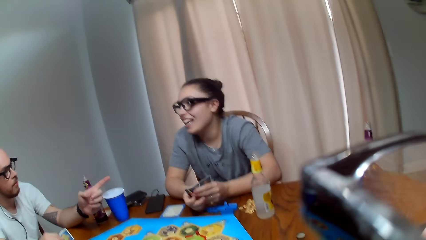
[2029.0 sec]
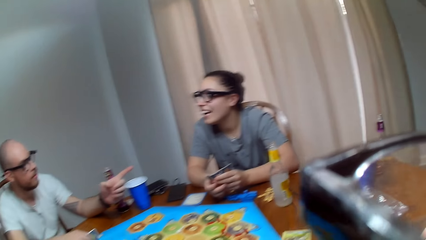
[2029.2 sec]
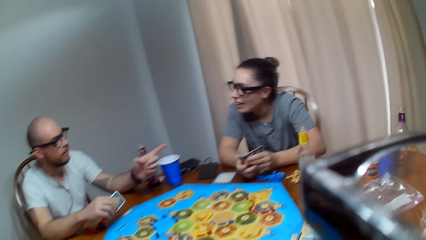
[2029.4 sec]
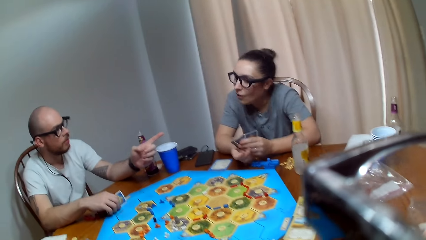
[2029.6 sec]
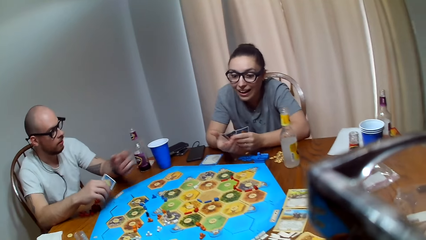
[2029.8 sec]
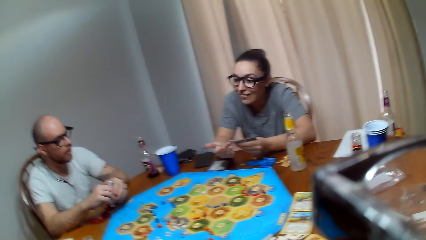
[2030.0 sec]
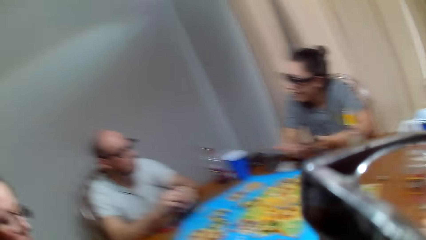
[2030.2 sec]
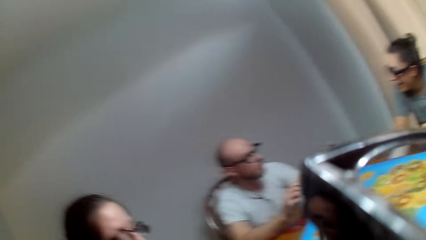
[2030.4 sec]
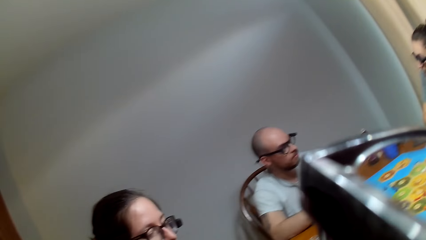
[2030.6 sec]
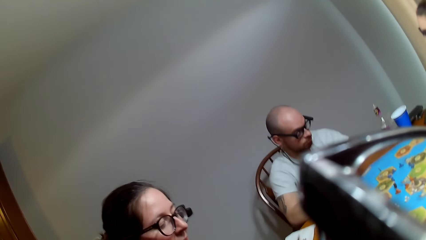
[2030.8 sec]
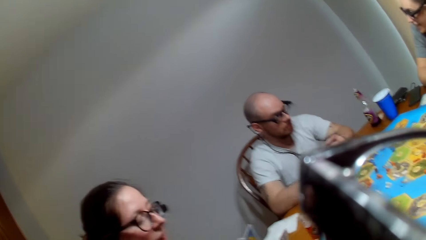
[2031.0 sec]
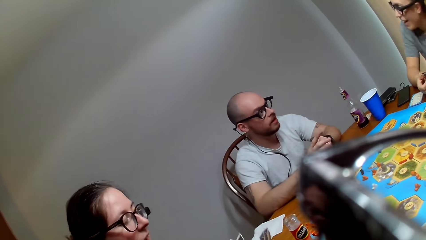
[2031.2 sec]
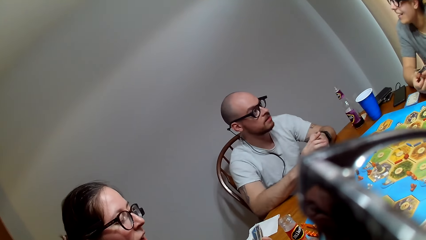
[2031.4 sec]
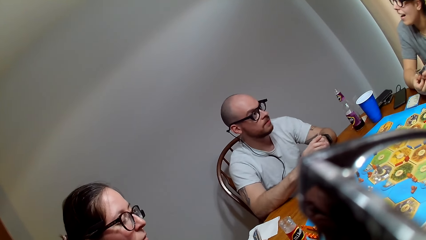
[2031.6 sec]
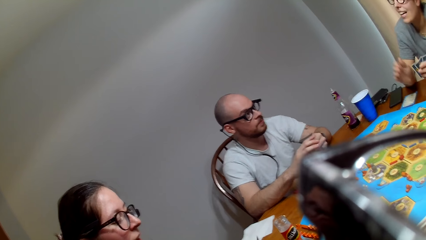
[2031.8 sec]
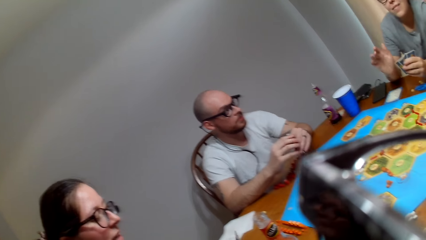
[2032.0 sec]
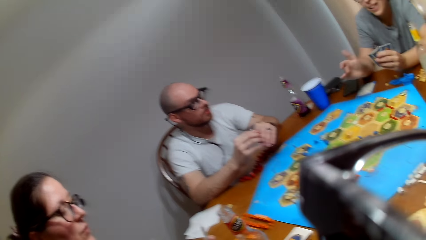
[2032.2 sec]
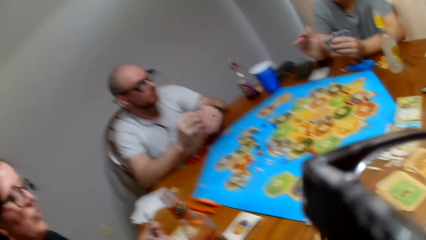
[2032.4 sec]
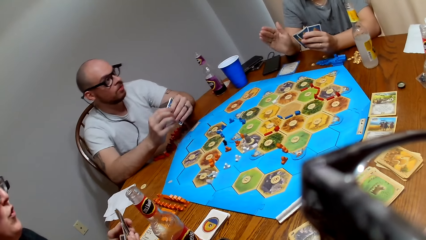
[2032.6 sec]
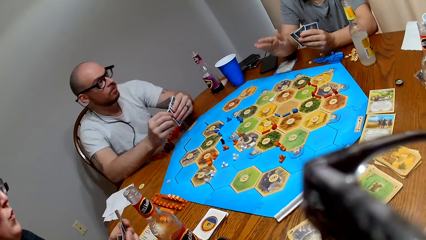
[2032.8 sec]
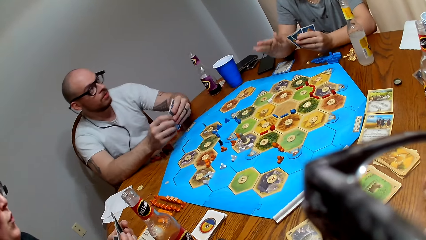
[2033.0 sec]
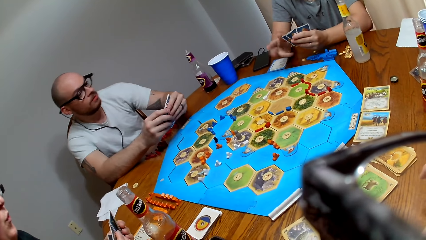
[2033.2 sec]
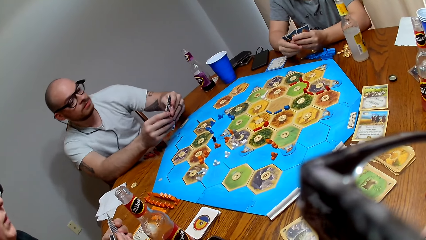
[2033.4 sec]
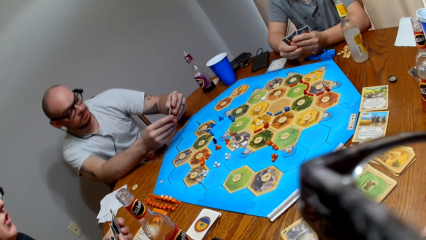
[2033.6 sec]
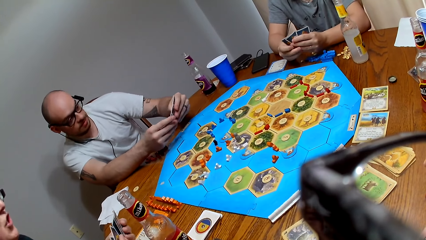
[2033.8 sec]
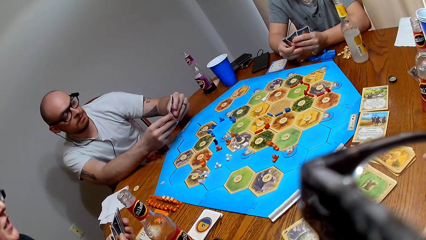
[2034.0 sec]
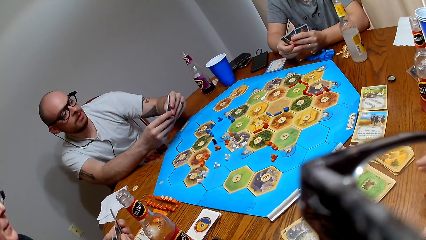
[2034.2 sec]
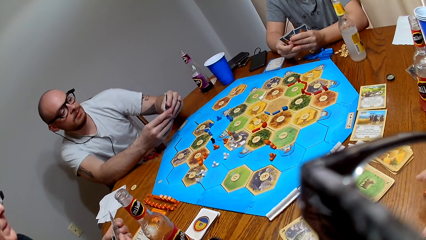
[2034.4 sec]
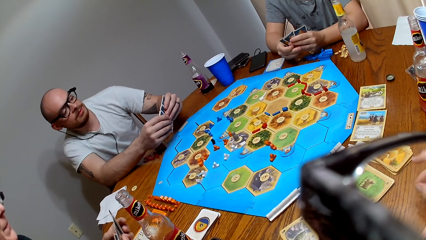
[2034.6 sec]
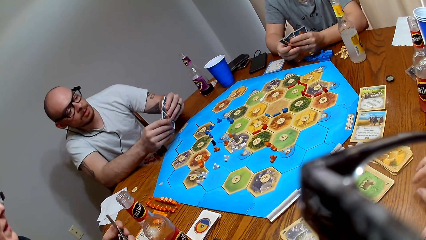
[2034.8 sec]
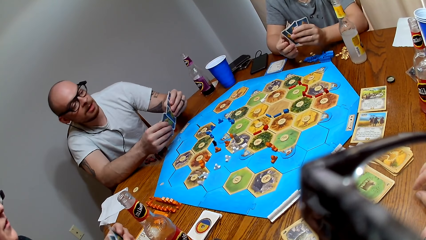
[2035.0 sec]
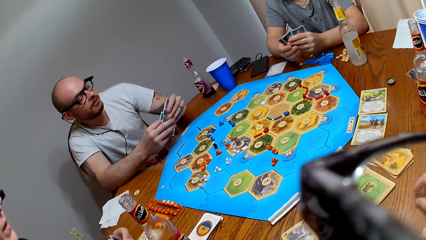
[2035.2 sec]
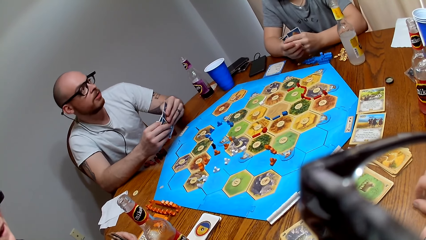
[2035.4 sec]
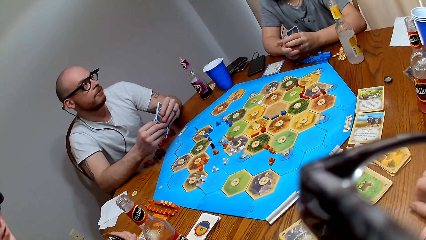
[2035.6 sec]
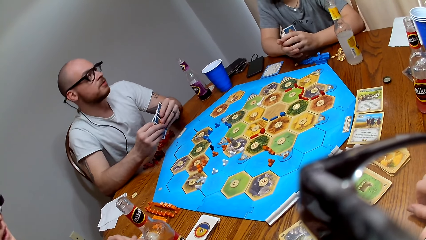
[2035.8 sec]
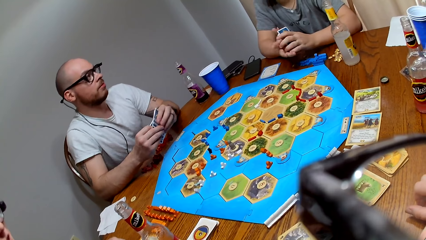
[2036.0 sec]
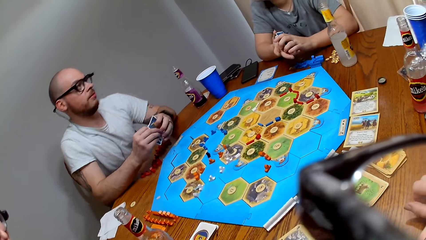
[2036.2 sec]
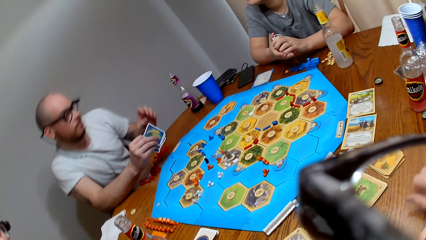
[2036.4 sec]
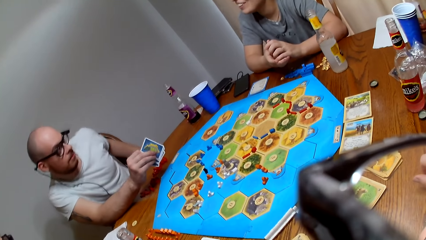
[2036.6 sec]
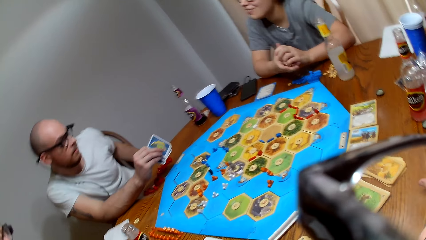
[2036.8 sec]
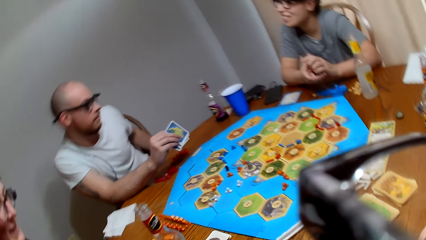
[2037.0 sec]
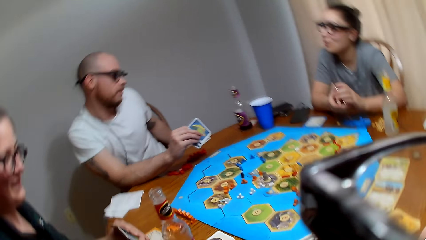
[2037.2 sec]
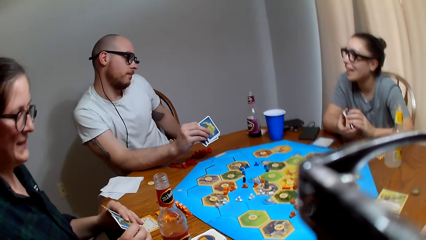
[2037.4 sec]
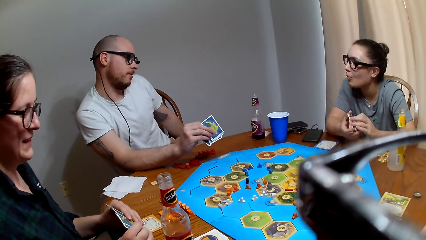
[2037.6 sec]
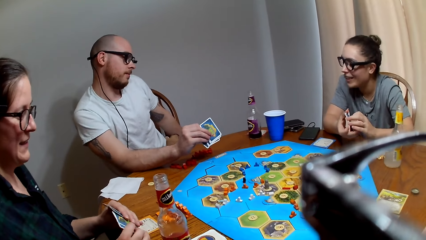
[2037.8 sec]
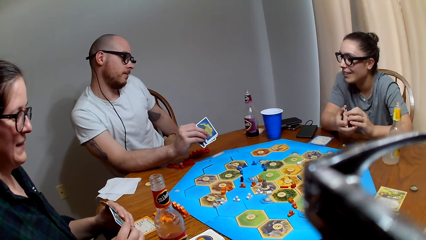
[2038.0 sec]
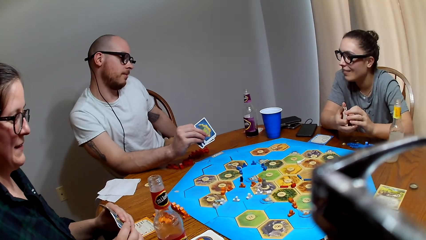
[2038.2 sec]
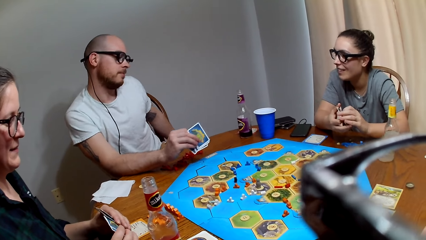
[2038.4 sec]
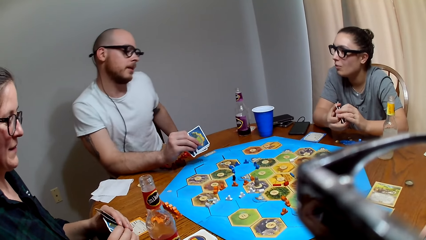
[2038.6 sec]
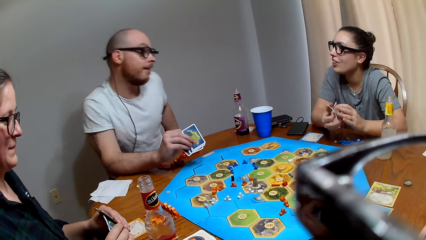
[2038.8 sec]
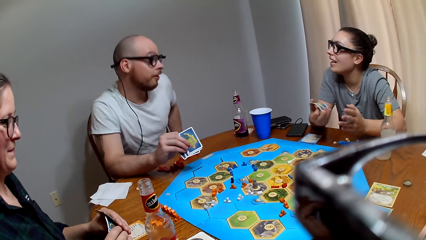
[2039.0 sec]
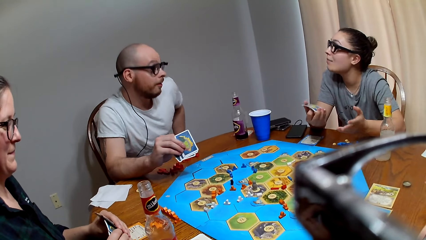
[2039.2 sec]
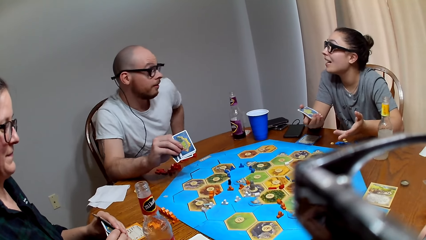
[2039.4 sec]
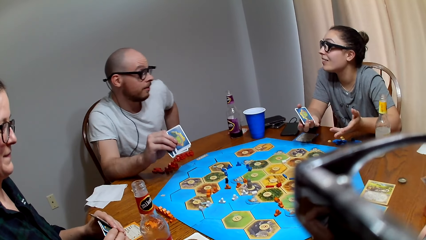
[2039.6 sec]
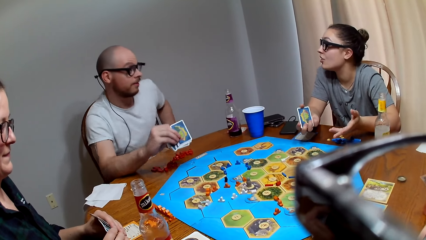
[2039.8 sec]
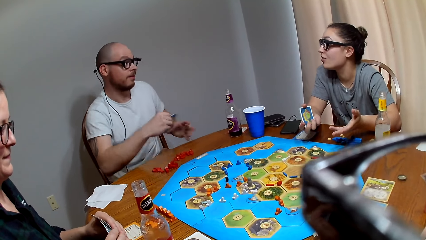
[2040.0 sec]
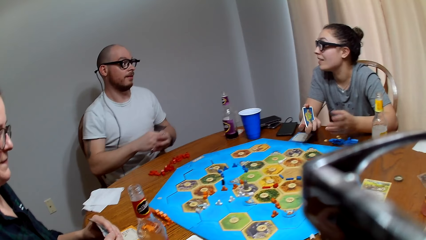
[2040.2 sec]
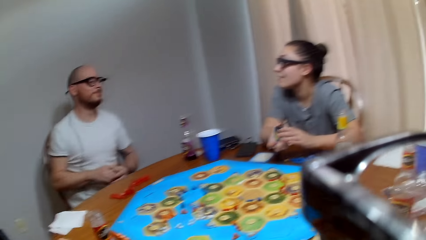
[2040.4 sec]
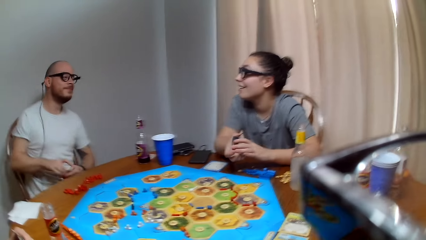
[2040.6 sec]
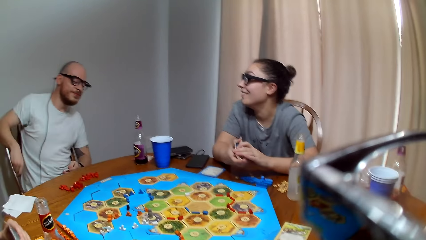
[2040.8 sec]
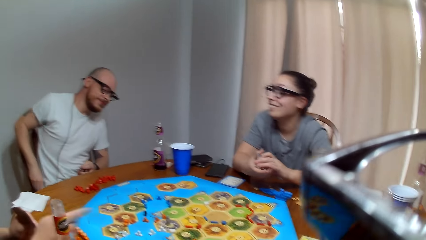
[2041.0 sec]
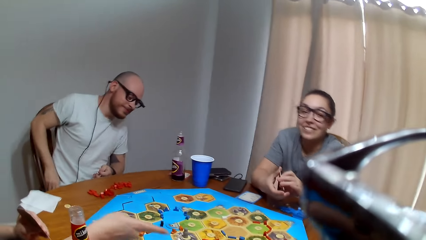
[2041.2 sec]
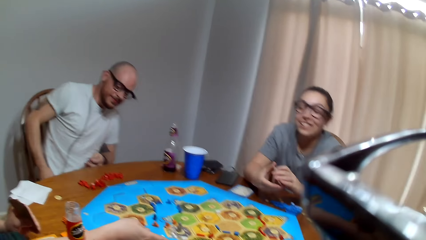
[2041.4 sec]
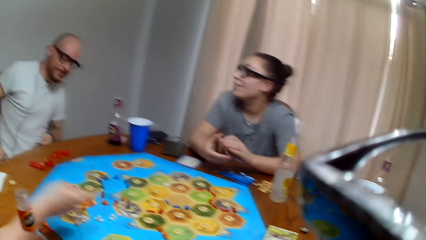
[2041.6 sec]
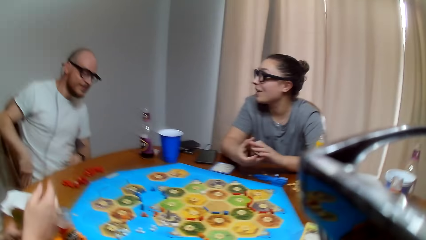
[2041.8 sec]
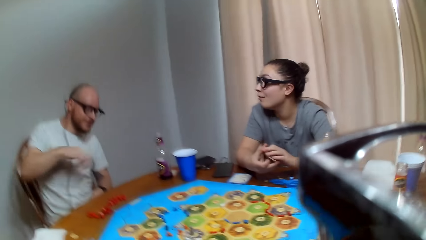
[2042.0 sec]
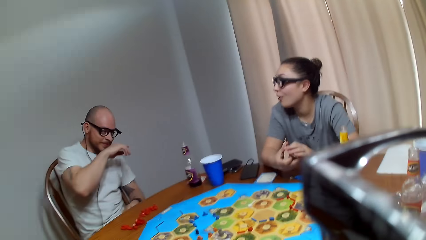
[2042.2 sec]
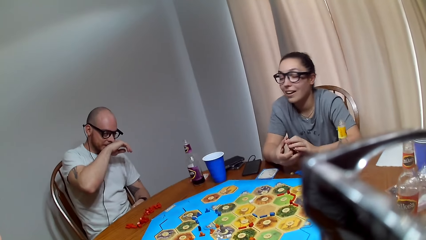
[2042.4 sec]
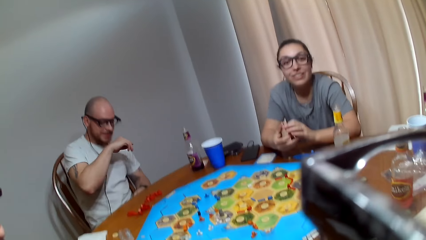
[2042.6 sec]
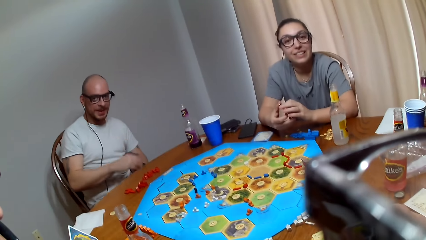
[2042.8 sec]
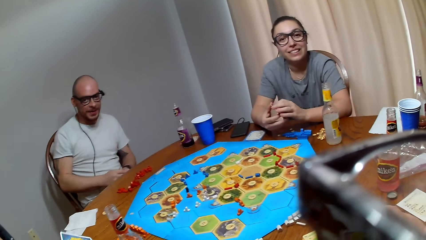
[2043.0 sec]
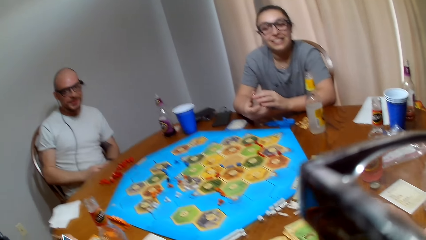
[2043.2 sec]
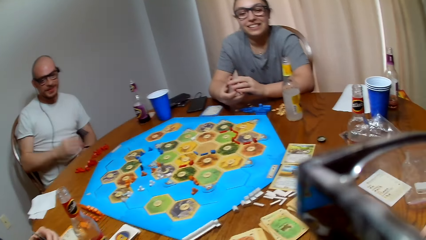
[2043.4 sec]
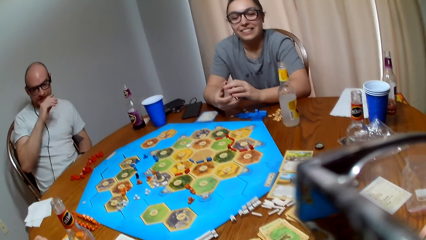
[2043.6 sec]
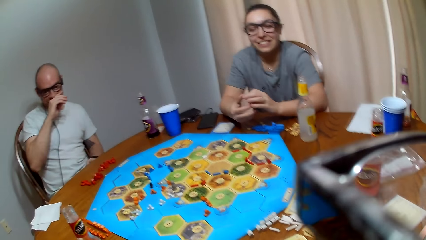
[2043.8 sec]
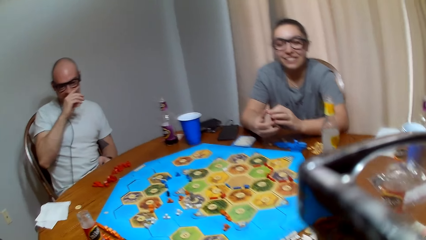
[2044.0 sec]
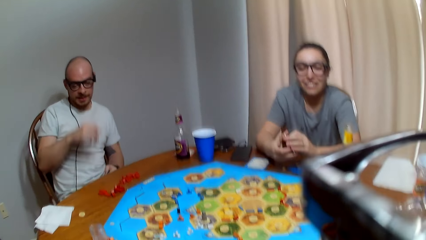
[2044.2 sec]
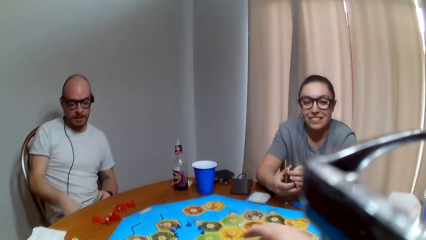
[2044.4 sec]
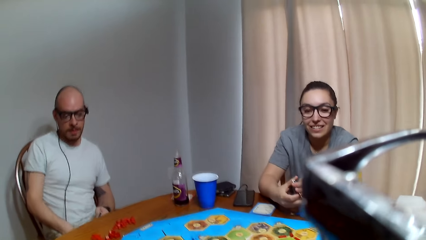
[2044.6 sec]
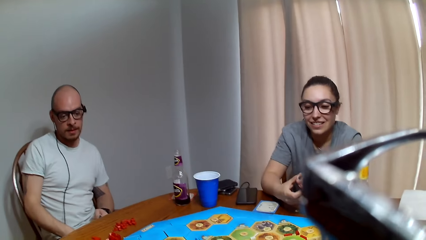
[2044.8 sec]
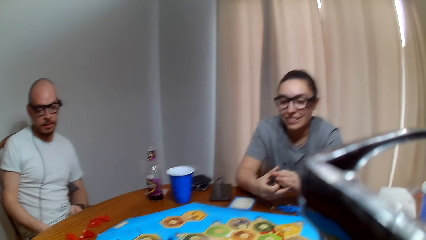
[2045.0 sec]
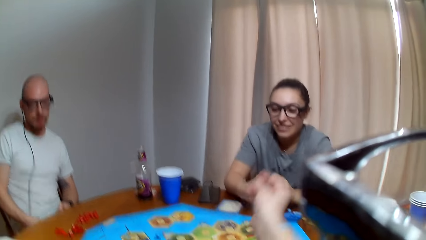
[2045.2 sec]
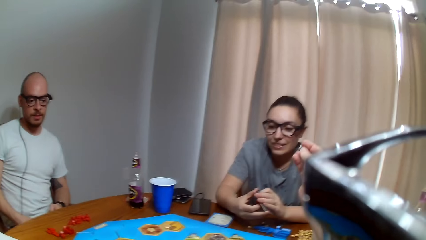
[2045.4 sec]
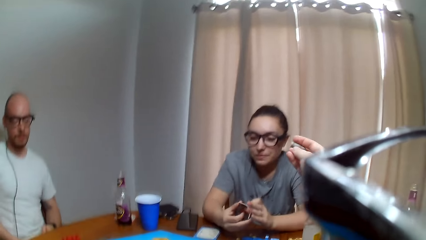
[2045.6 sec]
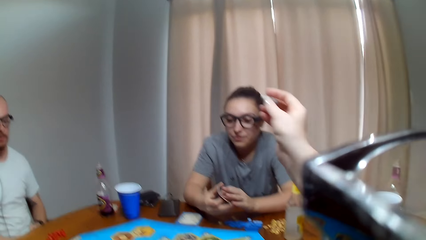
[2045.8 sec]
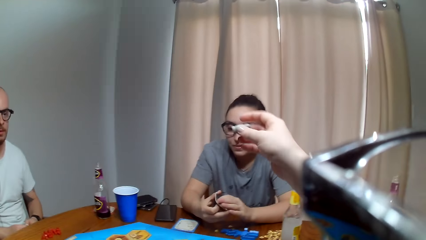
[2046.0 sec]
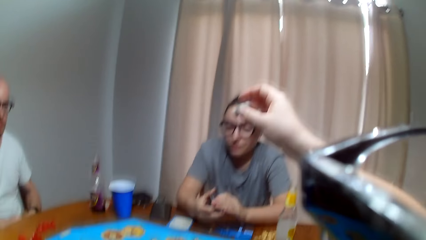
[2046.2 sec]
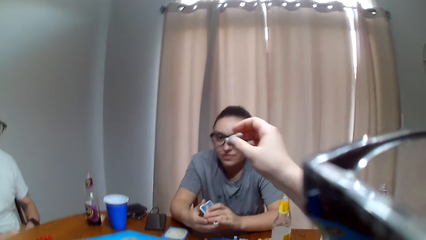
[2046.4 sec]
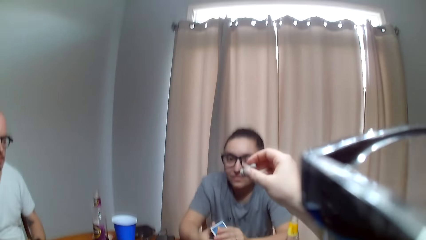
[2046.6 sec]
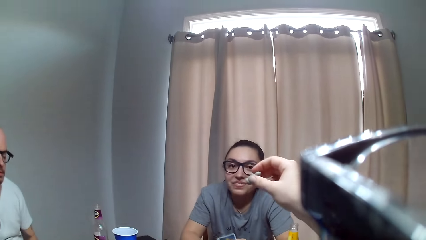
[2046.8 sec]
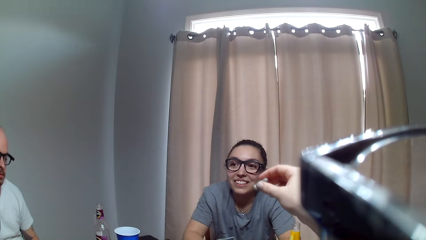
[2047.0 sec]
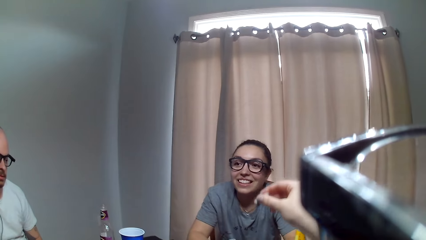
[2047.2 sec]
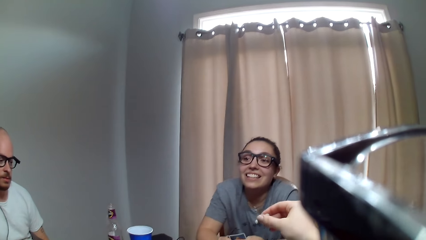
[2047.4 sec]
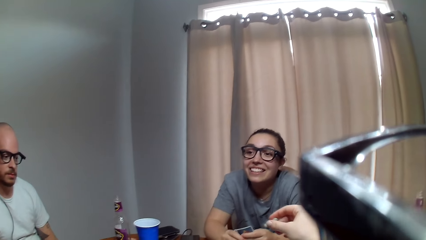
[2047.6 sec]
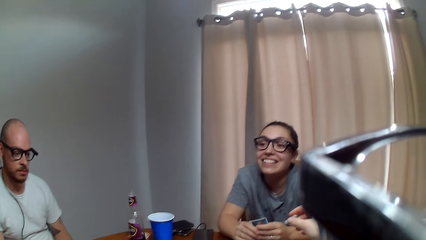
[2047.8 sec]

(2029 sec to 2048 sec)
The camera wearer speaks. A woman responds to a man. The man taps the card on the board. The man responds to the woman. The woman speaks to the man. Another woman speaks to the camera wearer. The first woman talks to the man. The man responds to the first woman. The first woman converses with the man. The camera wearer responds to the other woman. The man converses with the first woman. The first woman converses with the man. The camera wearer speaks to the other woman. She holds a peg. She lifts up a chip with her hand.
